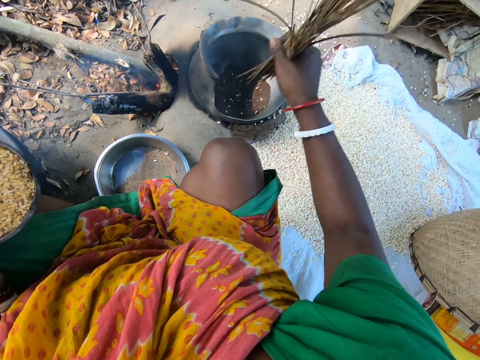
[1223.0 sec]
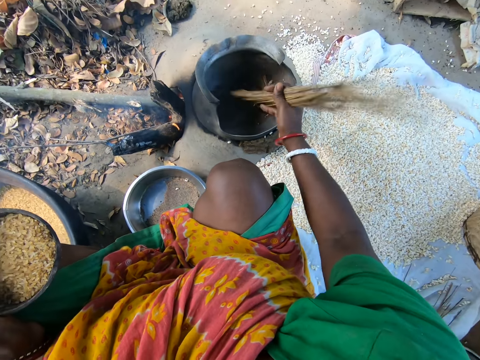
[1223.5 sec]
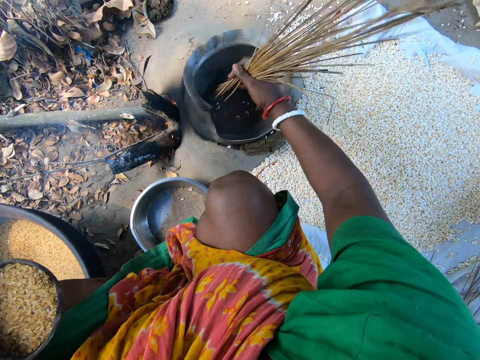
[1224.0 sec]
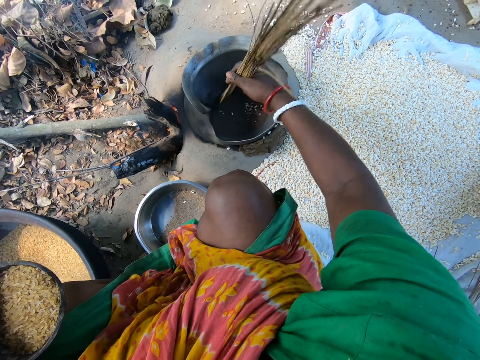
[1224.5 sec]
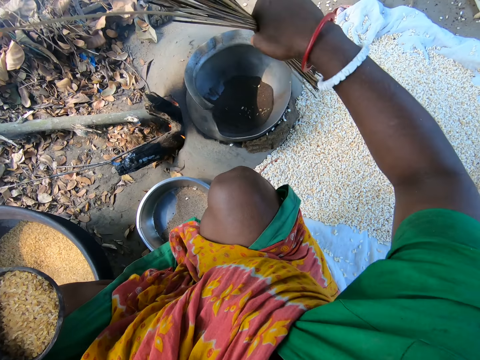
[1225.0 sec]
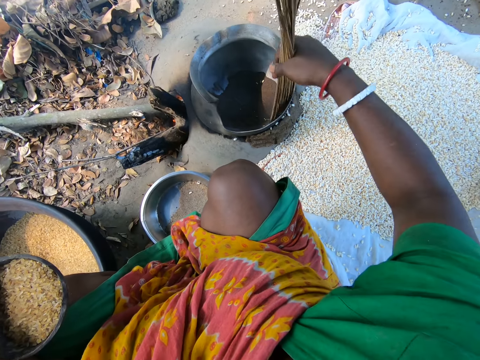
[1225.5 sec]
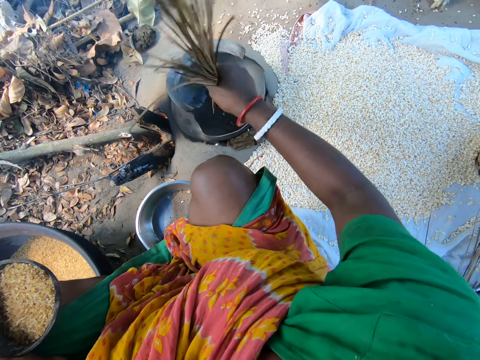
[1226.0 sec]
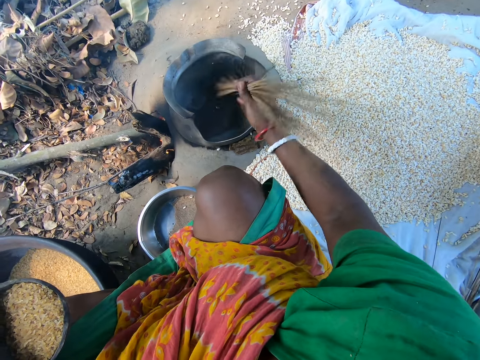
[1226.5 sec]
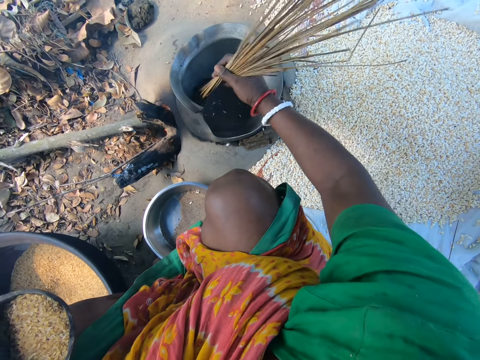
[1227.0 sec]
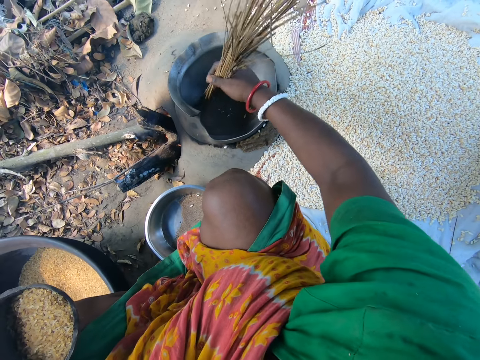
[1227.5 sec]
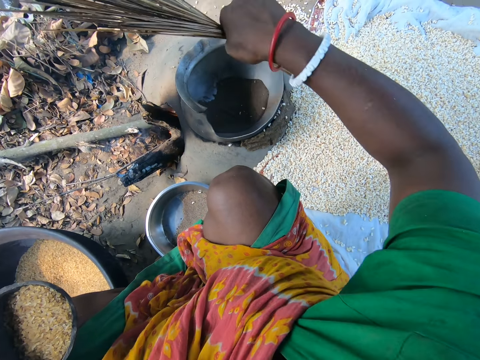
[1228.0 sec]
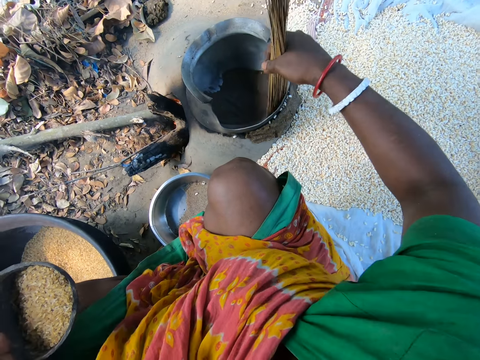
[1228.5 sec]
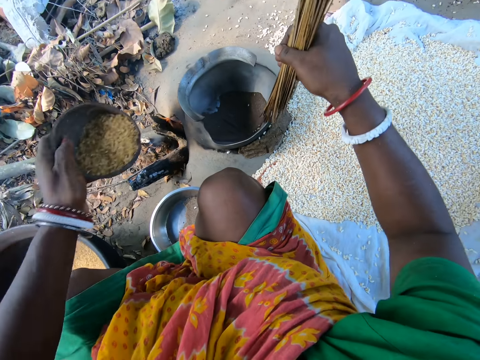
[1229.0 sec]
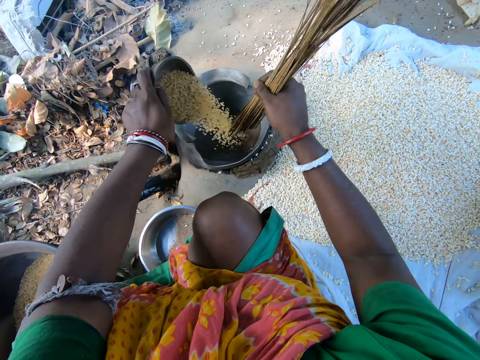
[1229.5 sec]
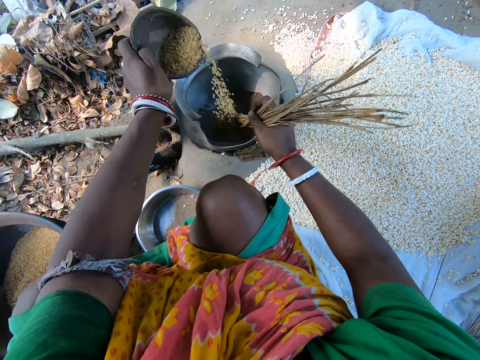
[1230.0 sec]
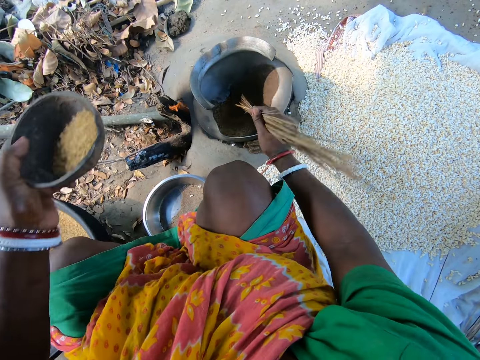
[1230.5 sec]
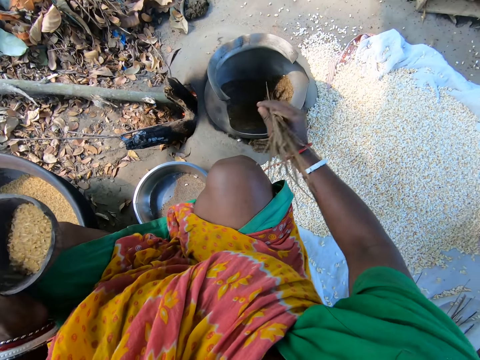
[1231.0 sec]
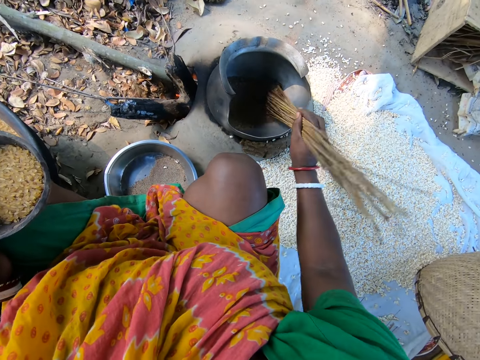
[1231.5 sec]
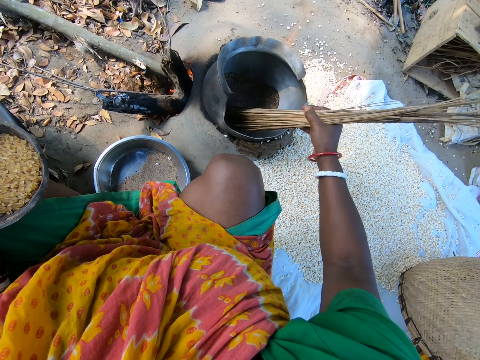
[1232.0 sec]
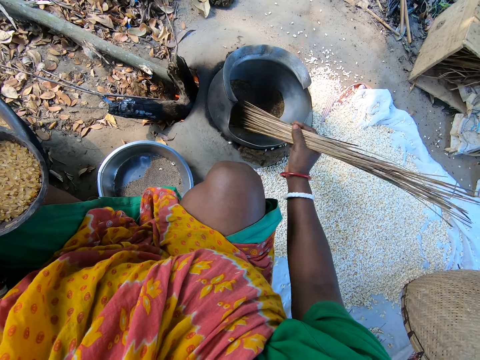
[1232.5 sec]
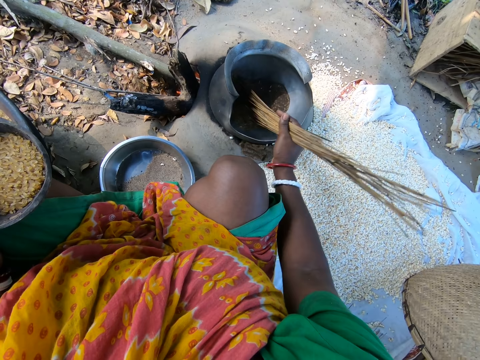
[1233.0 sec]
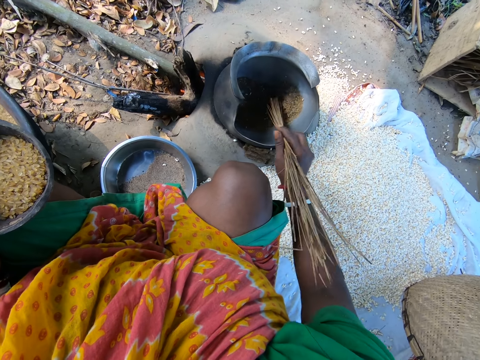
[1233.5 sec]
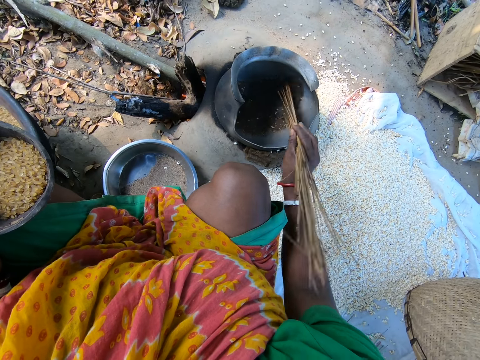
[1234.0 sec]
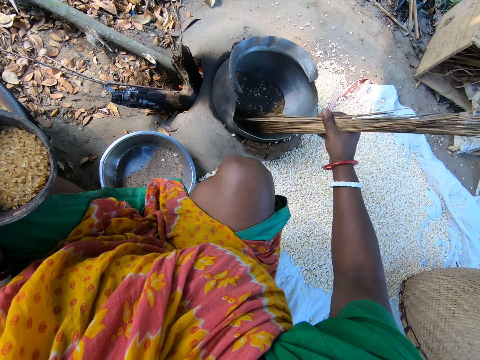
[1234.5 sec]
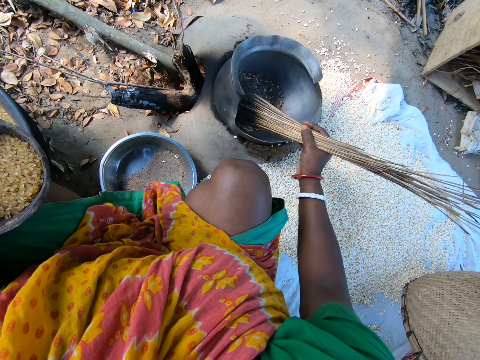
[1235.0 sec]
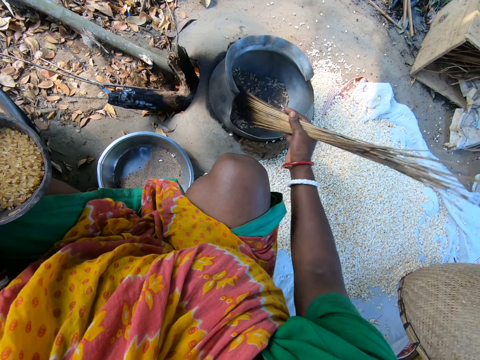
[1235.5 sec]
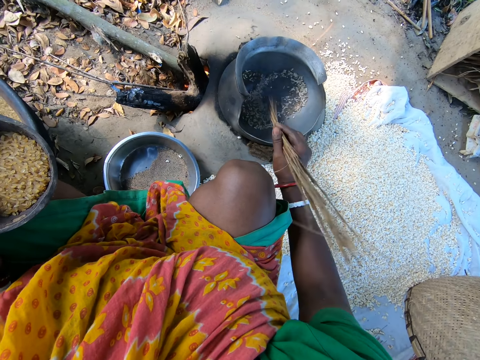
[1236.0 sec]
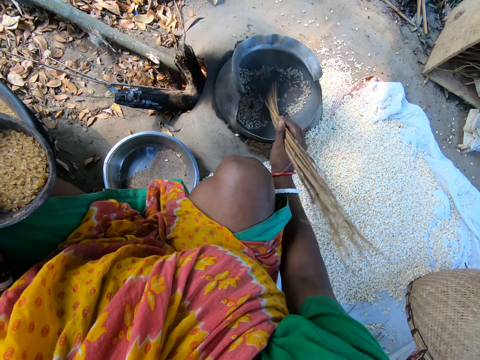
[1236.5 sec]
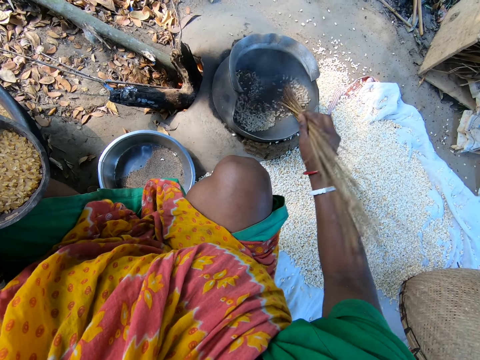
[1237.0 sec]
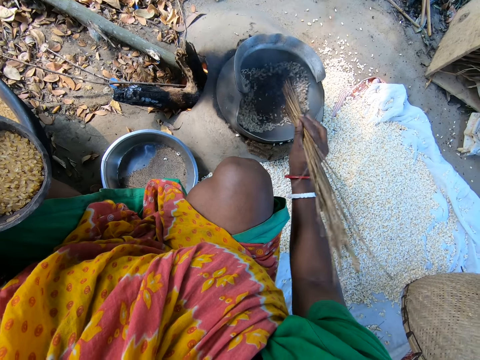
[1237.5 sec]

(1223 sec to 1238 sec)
The camera wearer stirs something in the pot. They pour cereals from the pot to the ground with the broom. They stir something in the pot. They pour the cereals from the pot to the ground with the broom. They sand roast popcorns in a metal pot. They pour the cereals from the bowl into the metal pot on fire. They stir the cereals in the pot with the broom.

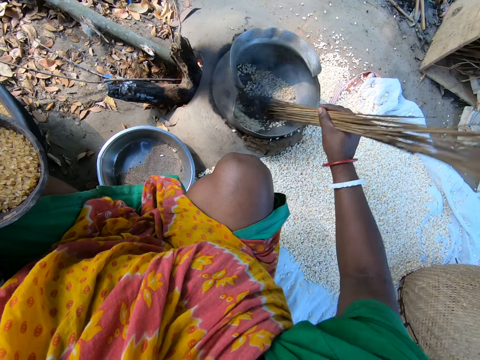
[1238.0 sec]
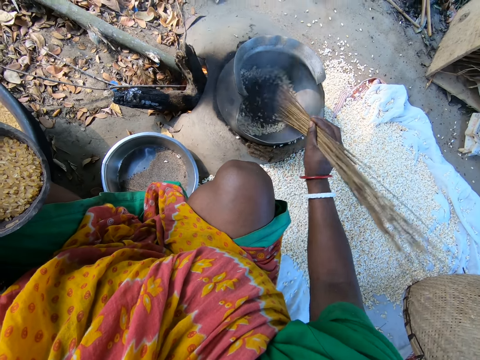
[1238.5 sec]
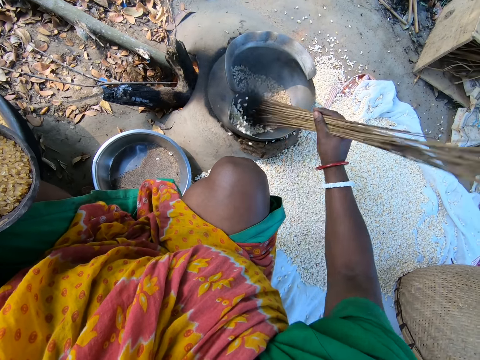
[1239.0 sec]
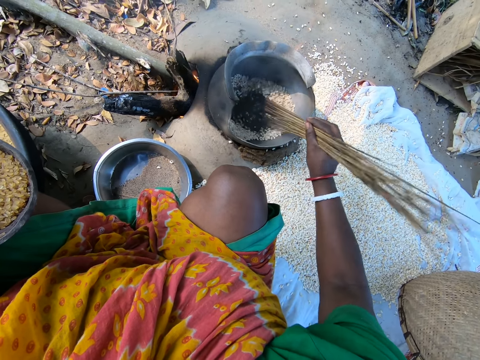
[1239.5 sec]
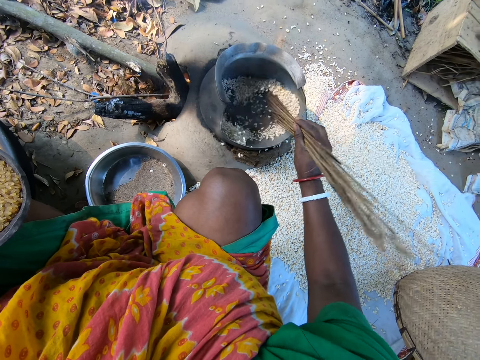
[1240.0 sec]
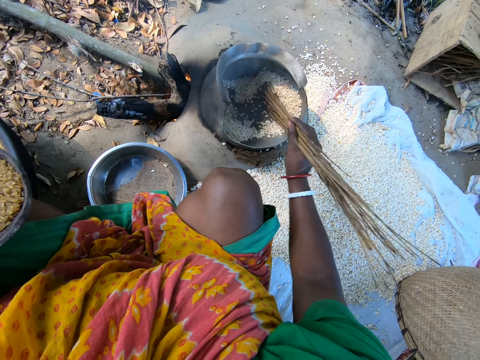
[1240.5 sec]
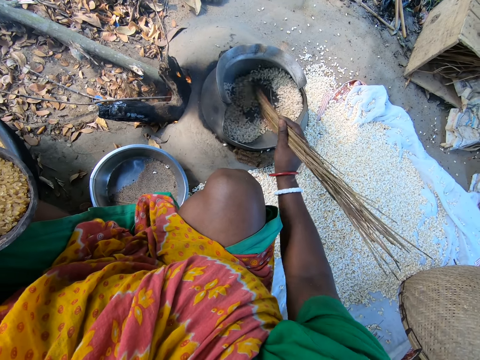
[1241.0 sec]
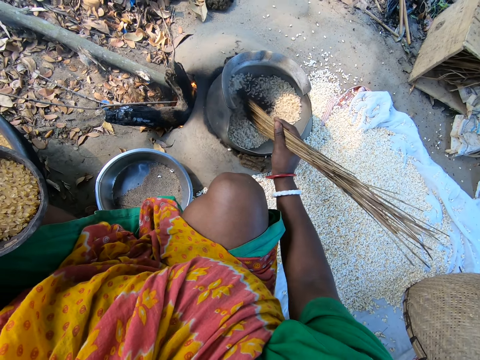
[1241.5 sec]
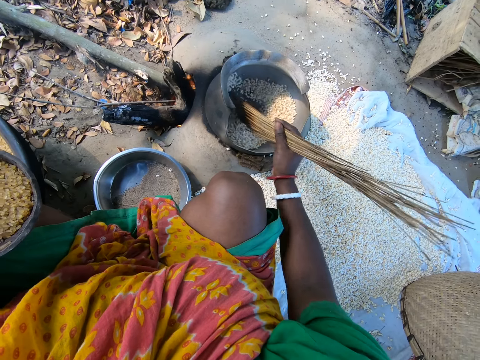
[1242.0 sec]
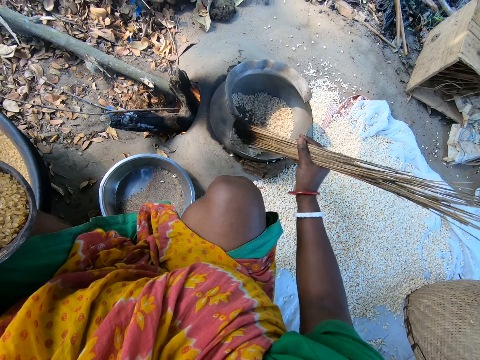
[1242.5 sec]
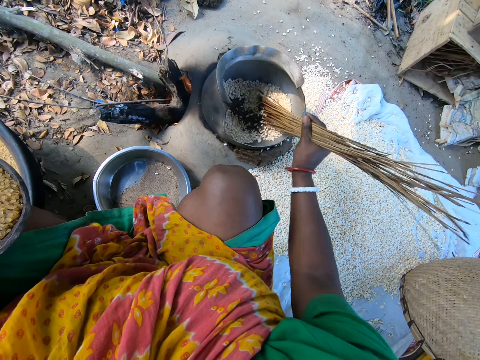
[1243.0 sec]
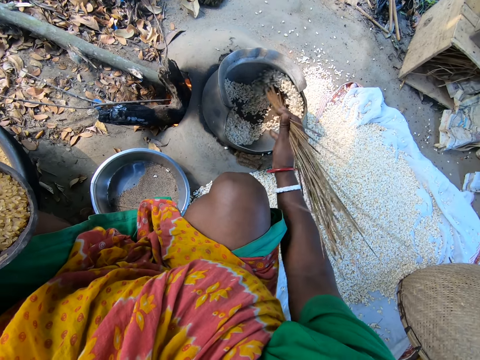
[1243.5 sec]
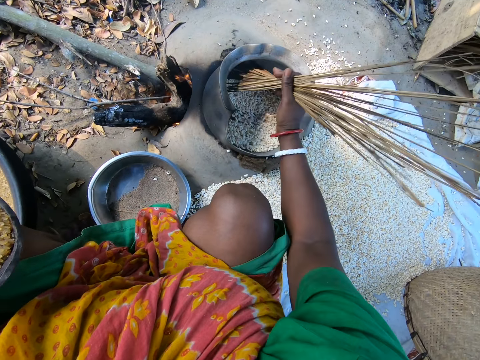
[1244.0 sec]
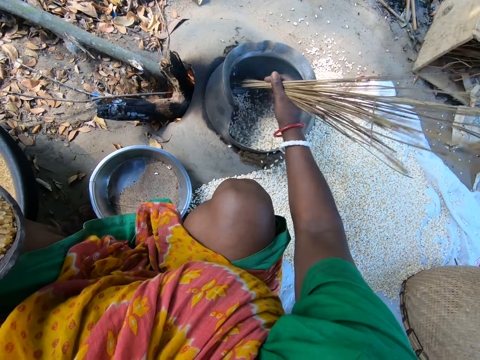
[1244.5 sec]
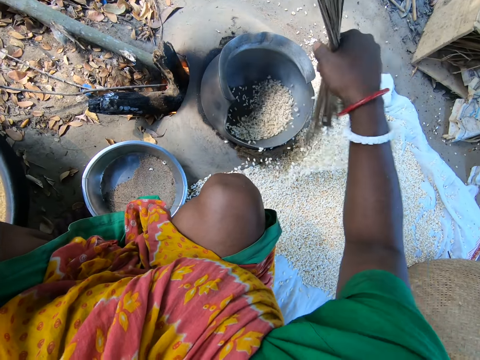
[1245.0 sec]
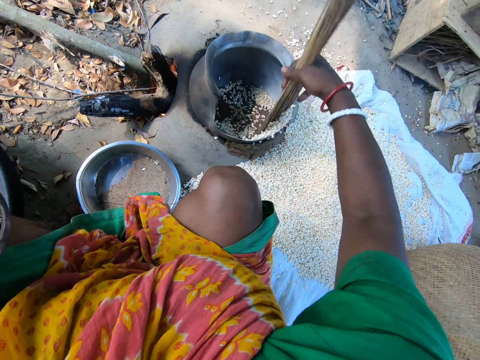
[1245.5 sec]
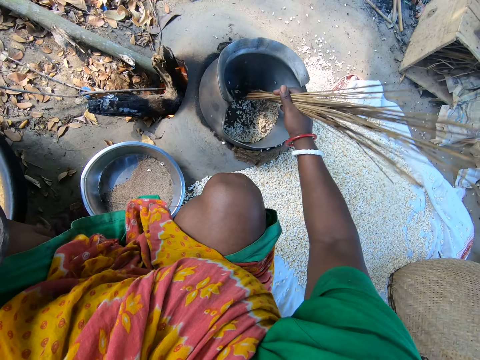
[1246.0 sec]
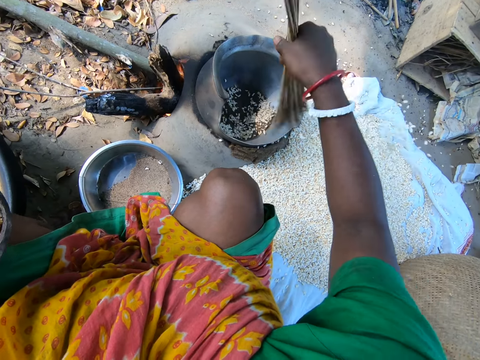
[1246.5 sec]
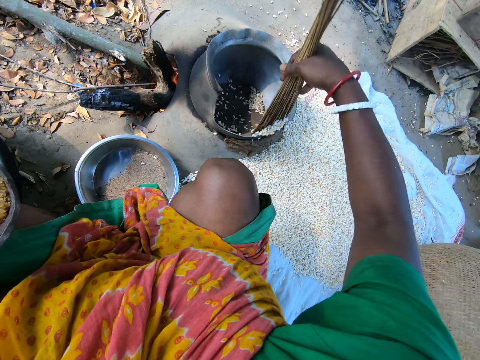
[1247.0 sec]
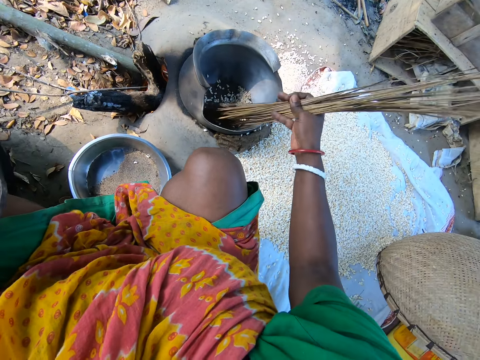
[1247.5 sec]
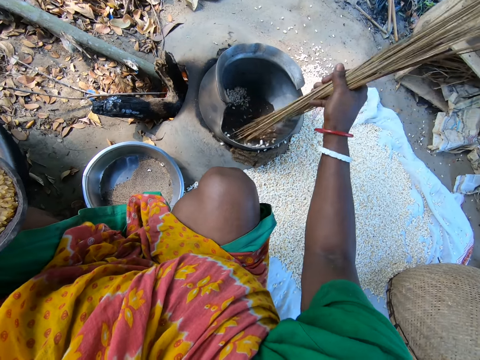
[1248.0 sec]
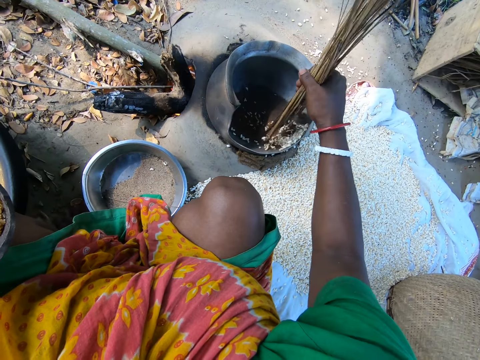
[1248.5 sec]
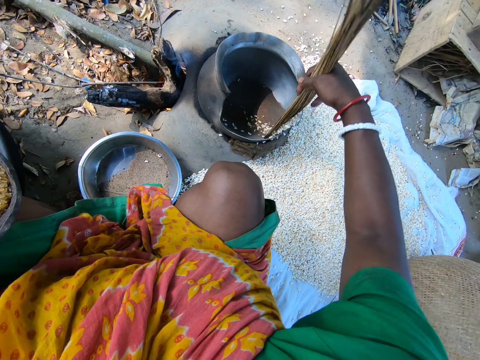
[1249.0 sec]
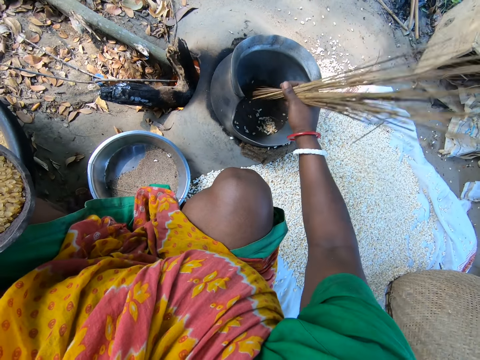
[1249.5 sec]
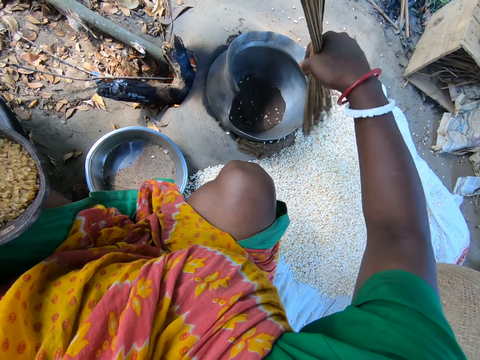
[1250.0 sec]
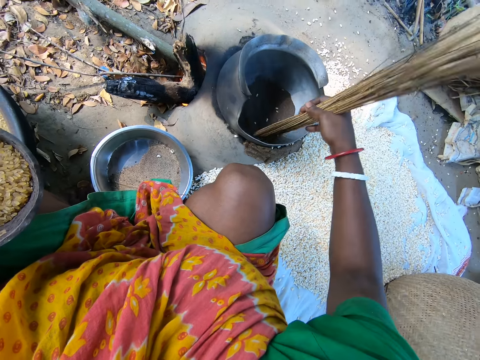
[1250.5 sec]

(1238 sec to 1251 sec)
The camera wearer removes cooked popcorn from a metal pot using coconut sticks onto clothing on the ground. They pour cereals from the pot to the ground with the broom. They stir the cereals in the pot with the broom. They pour the cereals from the pot to the ground with the broom.
